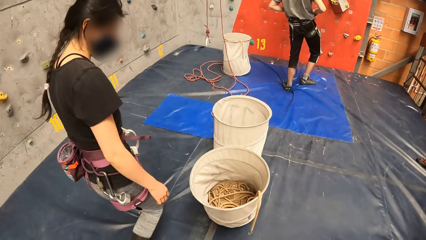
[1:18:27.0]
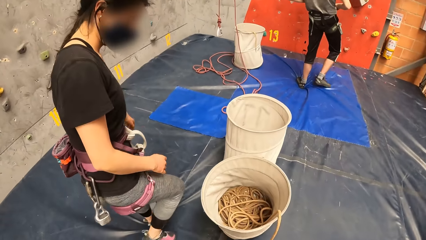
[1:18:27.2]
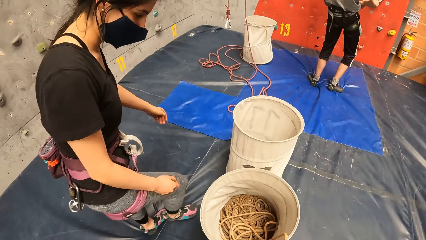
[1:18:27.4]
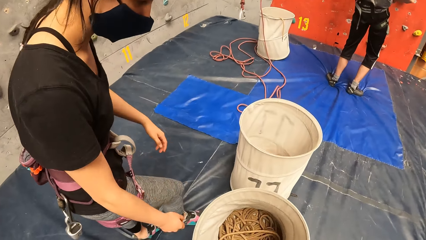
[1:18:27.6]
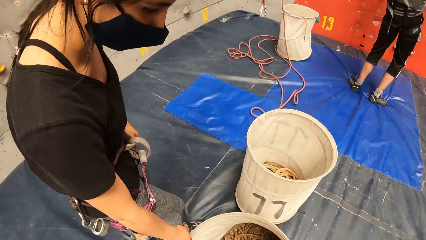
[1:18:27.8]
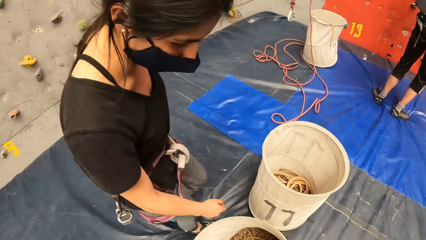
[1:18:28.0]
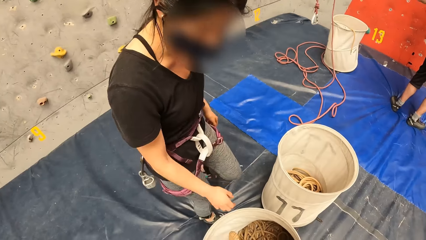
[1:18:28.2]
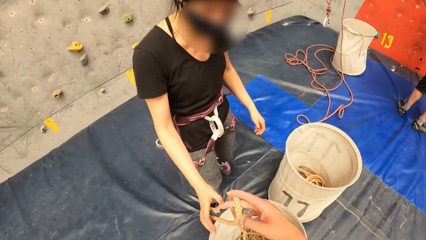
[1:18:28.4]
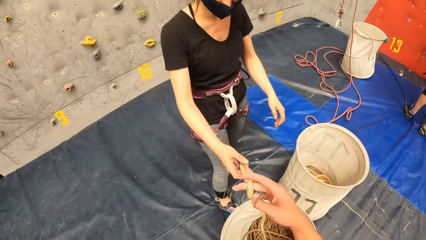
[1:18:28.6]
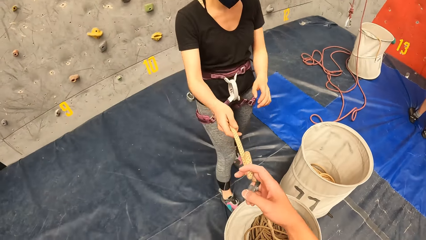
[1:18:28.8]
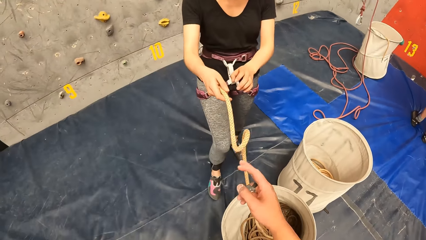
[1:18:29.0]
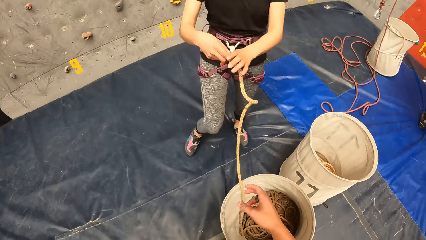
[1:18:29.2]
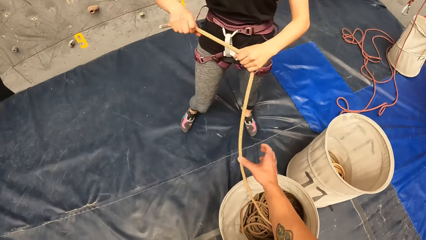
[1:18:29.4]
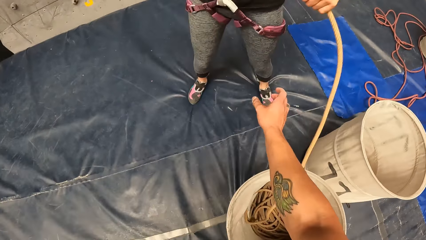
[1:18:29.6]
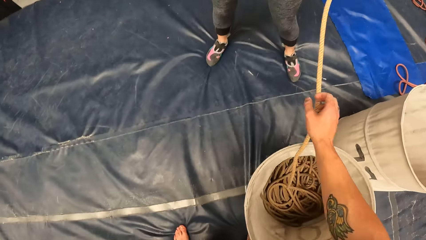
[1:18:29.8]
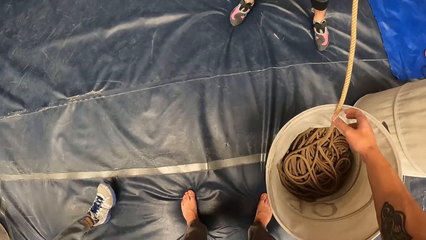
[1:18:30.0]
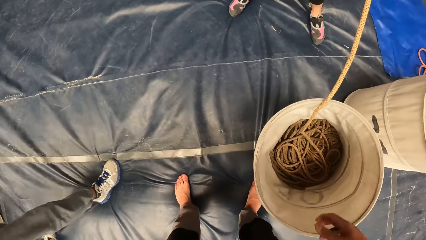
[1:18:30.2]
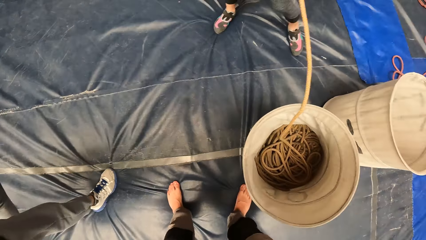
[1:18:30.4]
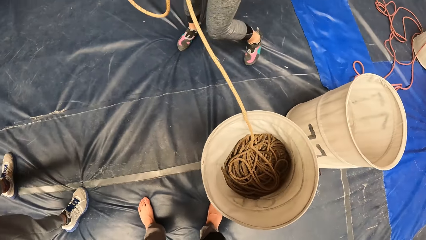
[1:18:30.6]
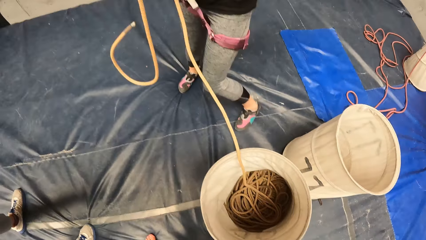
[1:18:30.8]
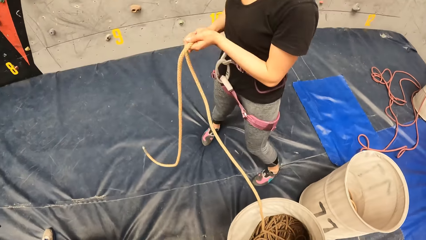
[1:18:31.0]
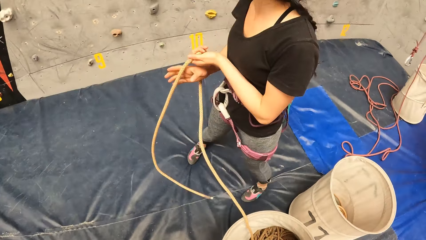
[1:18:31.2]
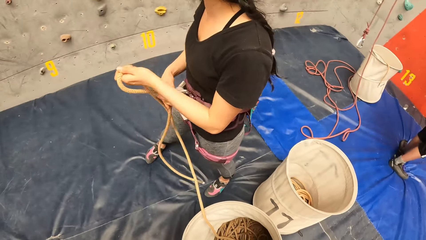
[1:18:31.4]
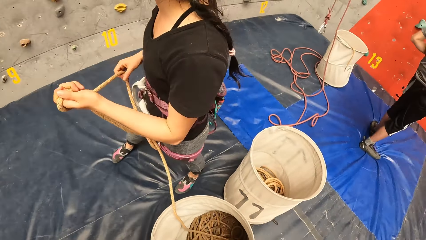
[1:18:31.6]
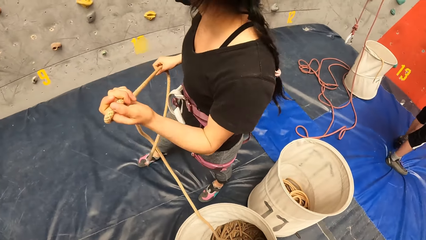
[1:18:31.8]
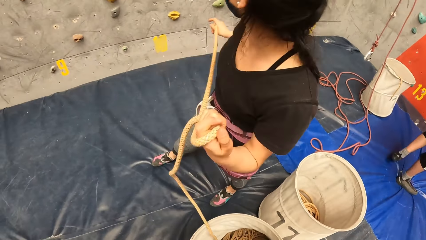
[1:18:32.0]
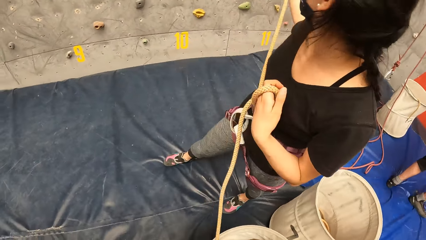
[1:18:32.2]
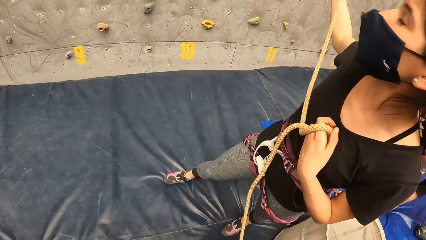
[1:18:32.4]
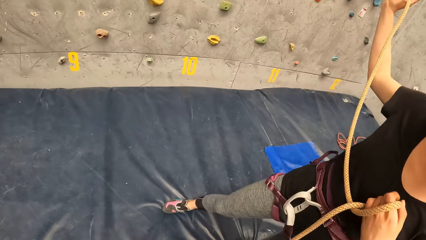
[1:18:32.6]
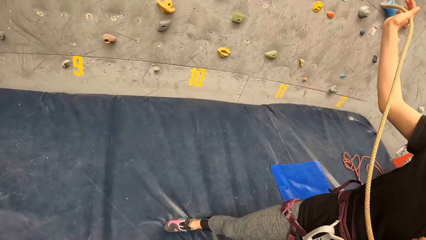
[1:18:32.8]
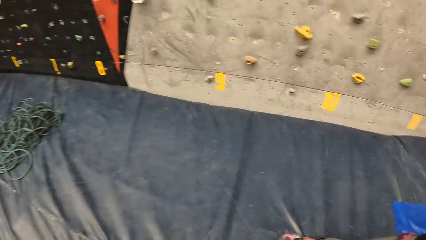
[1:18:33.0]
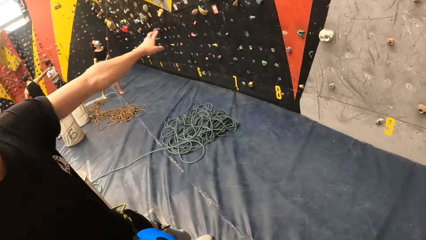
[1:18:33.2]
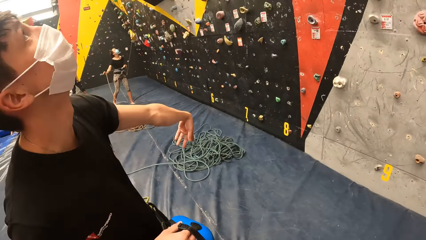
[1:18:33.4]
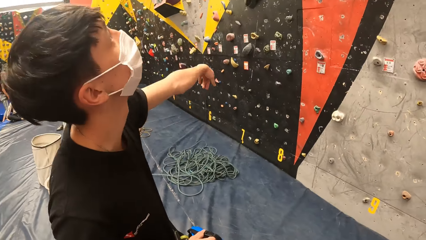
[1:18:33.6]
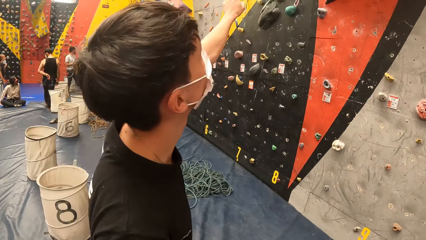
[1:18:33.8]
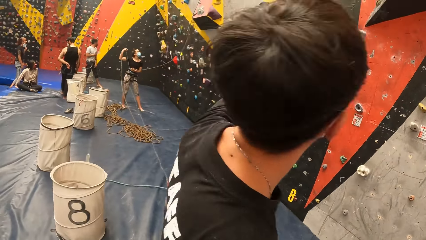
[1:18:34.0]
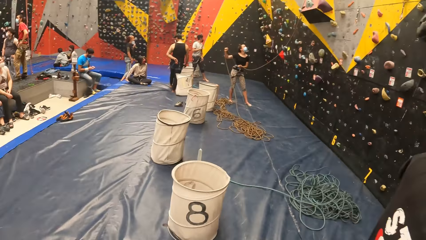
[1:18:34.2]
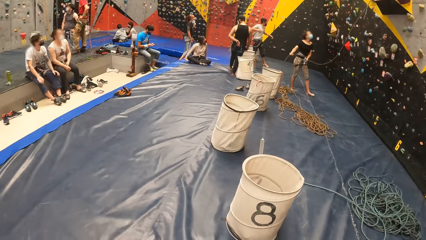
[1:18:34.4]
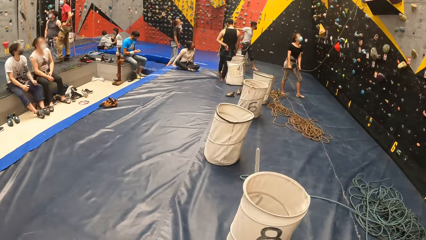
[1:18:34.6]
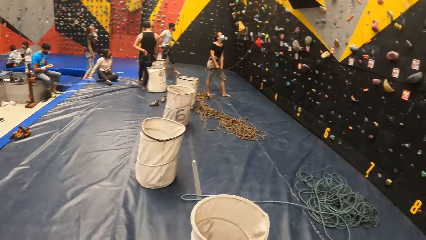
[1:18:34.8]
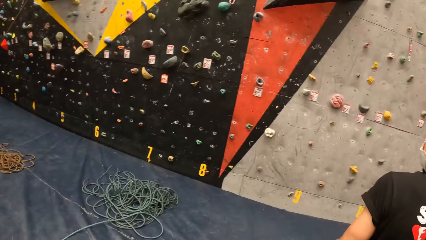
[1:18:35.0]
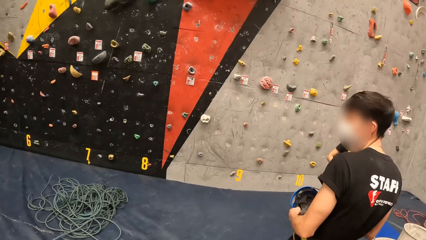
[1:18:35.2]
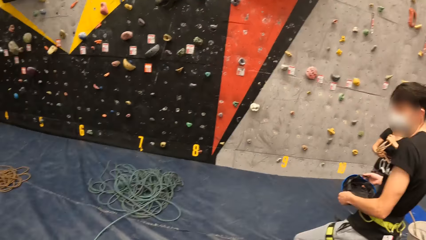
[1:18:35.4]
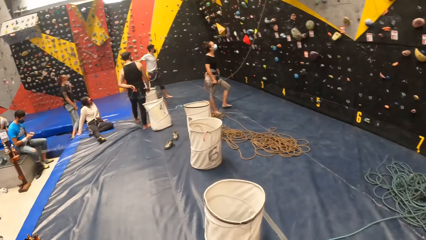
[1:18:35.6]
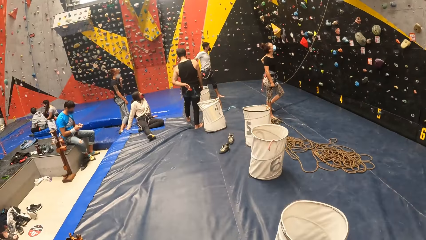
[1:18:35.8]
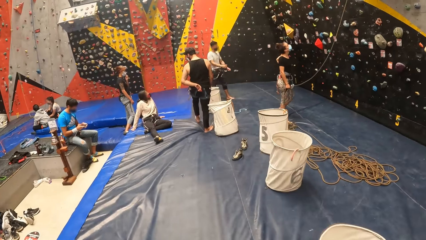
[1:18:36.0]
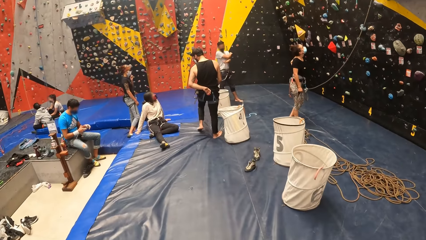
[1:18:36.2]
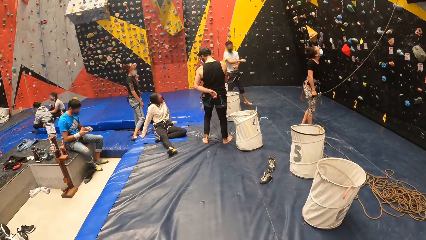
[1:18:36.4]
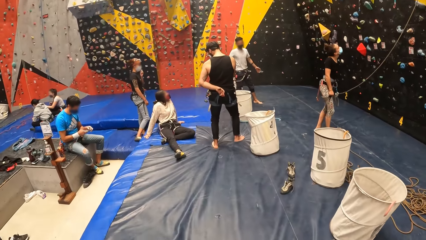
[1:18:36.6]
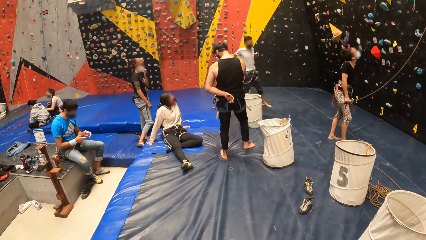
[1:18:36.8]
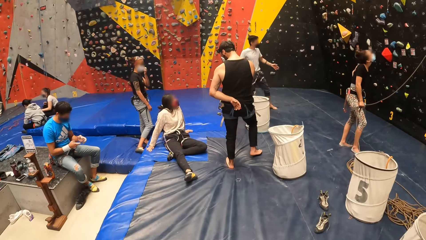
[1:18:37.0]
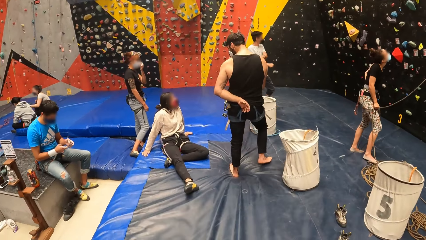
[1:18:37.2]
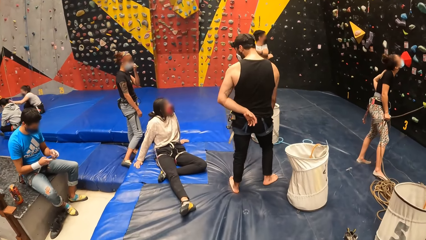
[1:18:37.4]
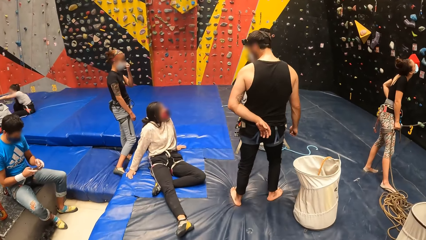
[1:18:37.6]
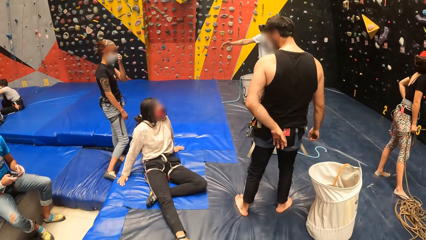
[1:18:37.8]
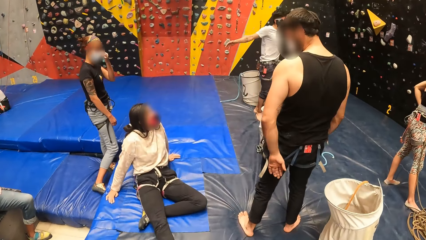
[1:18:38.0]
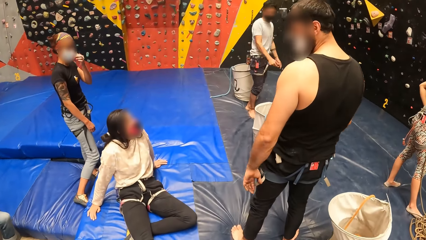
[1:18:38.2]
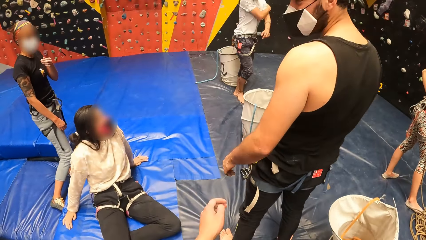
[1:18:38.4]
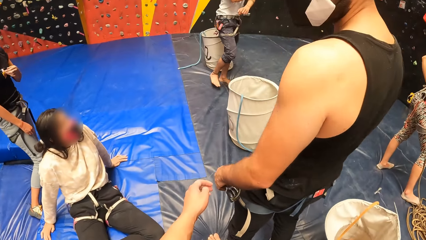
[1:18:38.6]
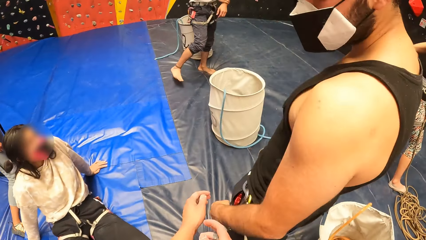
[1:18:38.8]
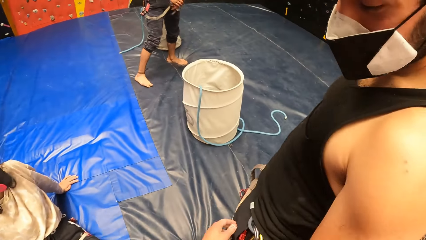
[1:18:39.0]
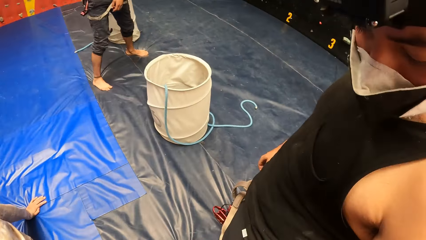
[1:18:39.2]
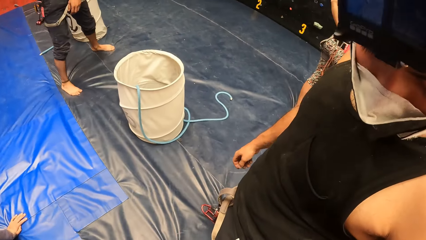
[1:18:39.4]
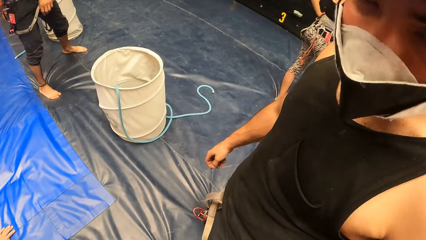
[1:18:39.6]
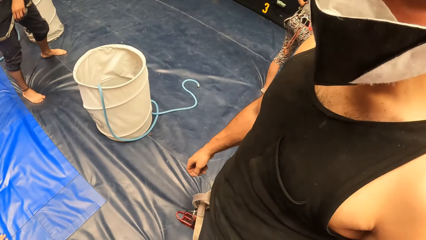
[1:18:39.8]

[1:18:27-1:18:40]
The camera wearer holds the rope. They walk around the indoor wall climbing.

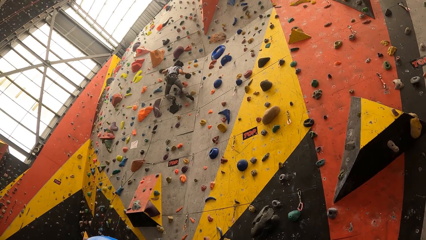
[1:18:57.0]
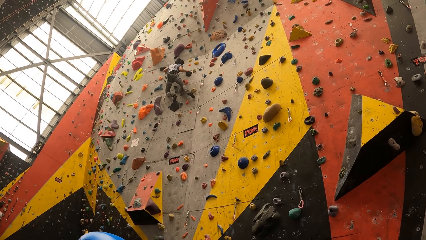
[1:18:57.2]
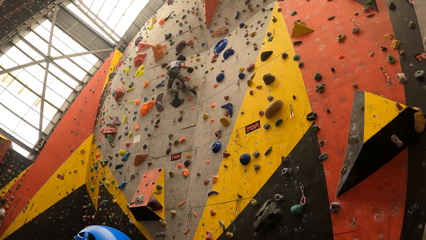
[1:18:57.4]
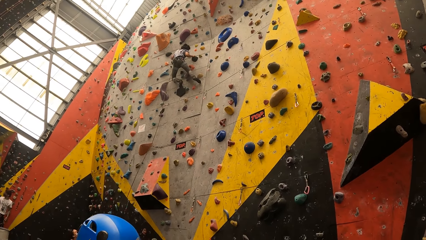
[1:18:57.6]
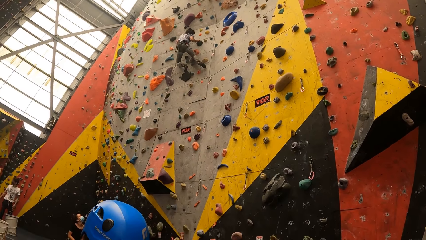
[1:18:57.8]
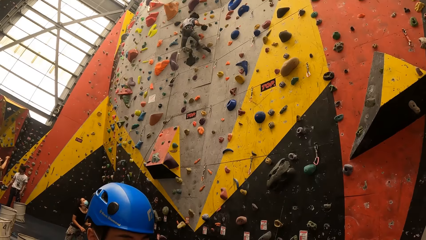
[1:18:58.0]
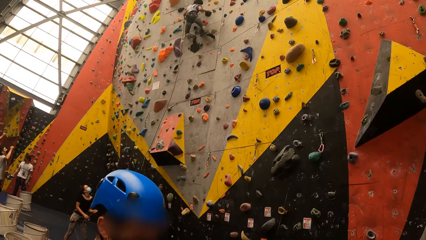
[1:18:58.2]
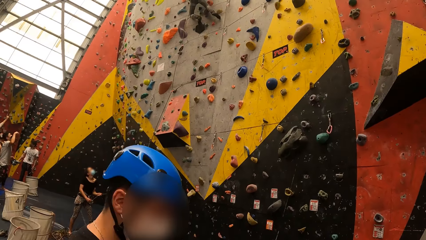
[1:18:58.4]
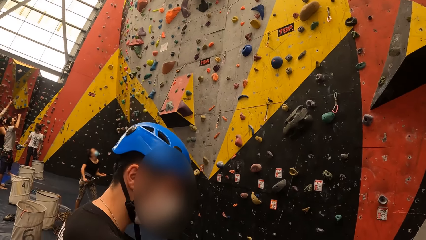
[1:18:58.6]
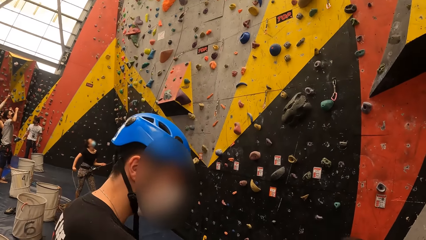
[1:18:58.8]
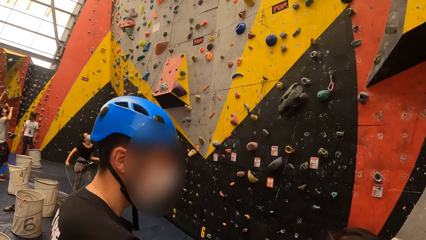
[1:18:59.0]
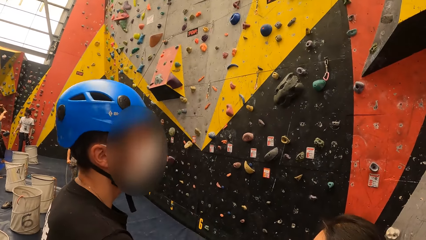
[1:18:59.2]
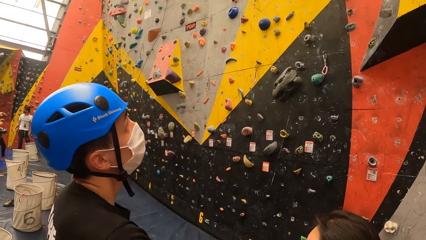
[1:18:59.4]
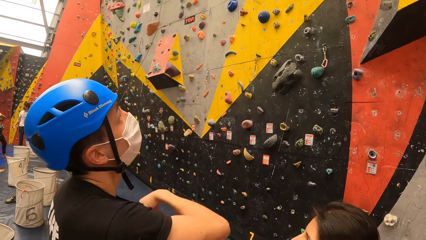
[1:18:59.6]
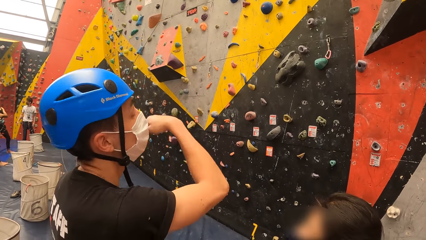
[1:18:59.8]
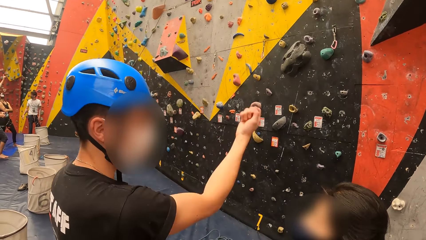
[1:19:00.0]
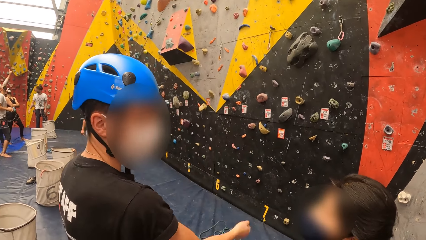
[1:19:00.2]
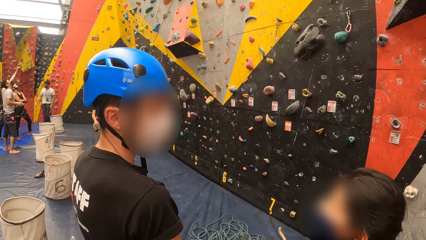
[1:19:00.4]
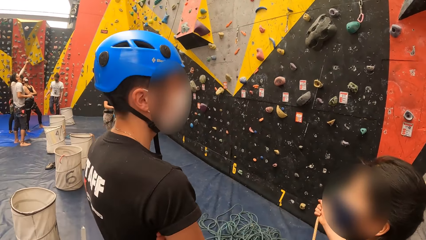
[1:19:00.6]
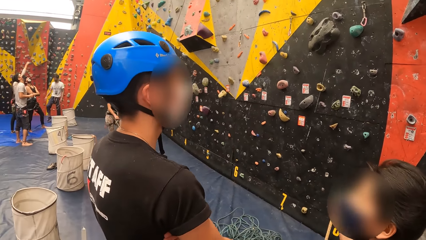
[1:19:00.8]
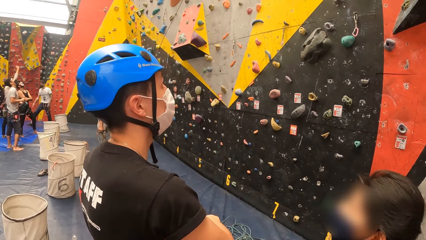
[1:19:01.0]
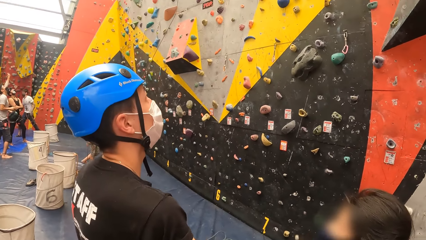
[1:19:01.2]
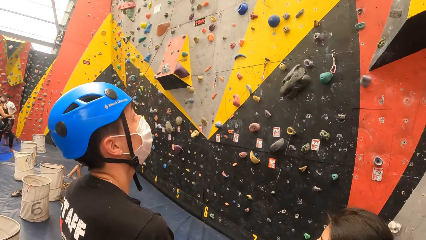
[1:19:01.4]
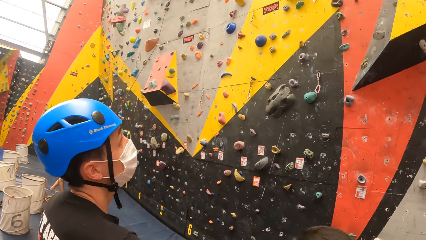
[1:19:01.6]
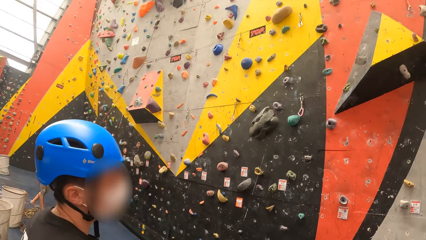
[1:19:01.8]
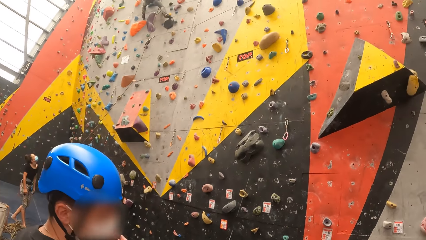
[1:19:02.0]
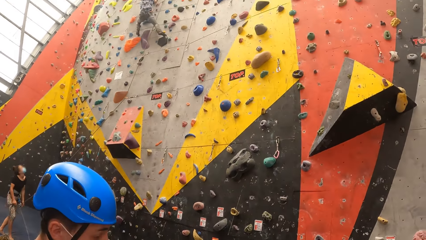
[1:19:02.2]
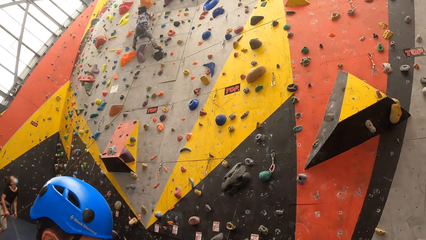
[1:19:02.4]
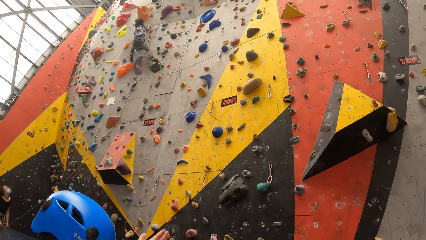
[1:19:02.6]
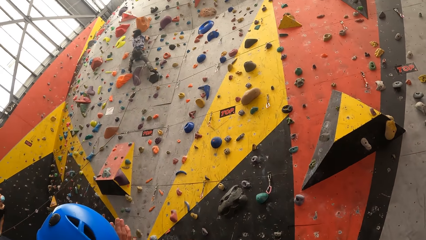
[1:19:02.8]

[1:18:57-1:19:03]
The camera wearer looks around.
